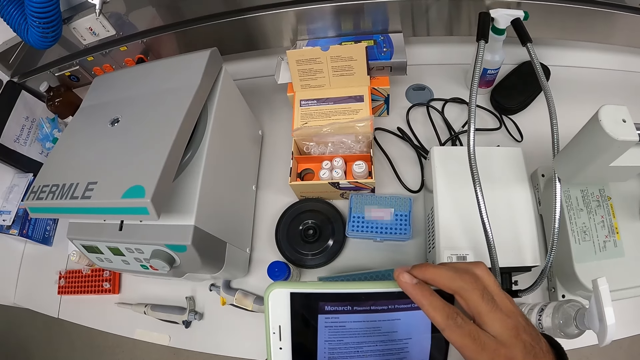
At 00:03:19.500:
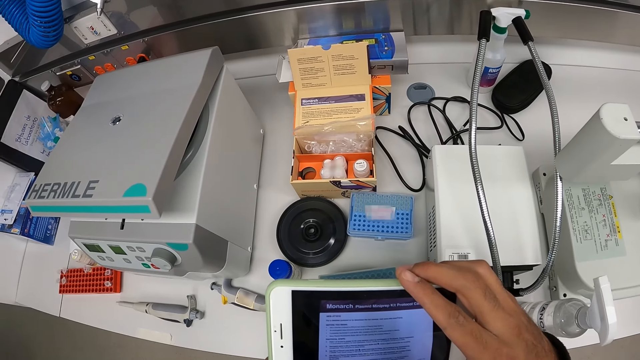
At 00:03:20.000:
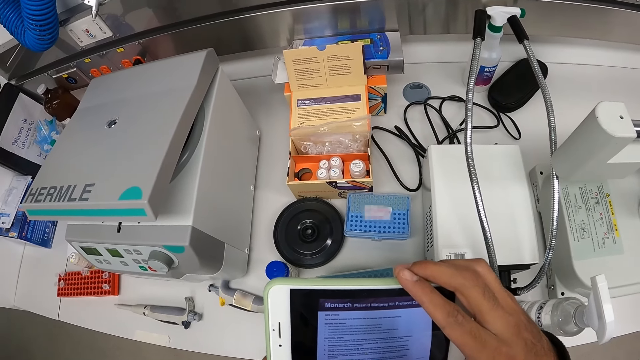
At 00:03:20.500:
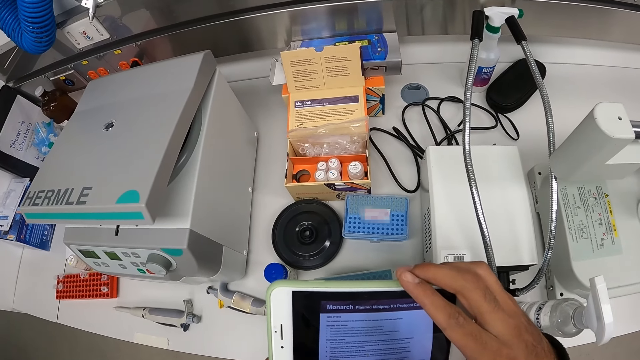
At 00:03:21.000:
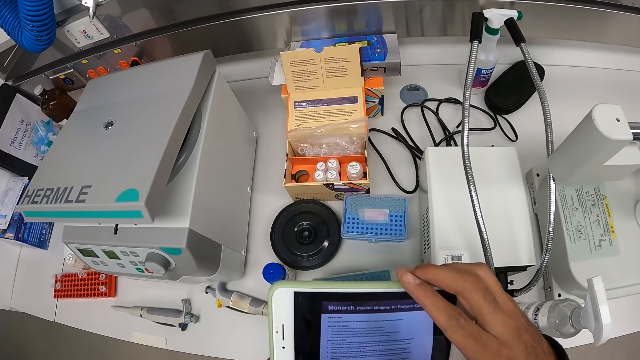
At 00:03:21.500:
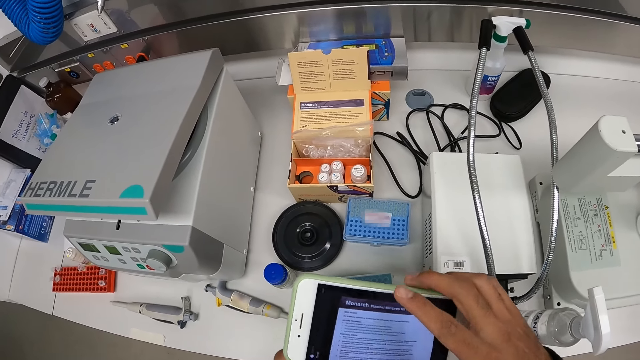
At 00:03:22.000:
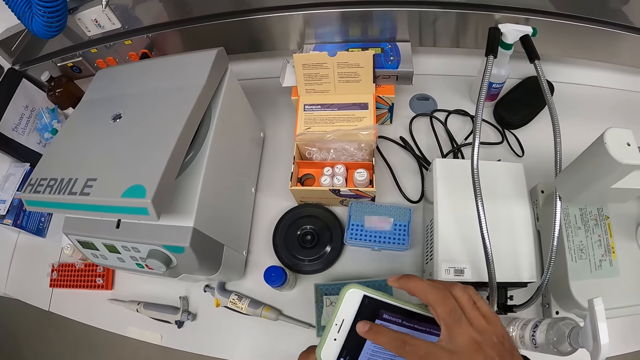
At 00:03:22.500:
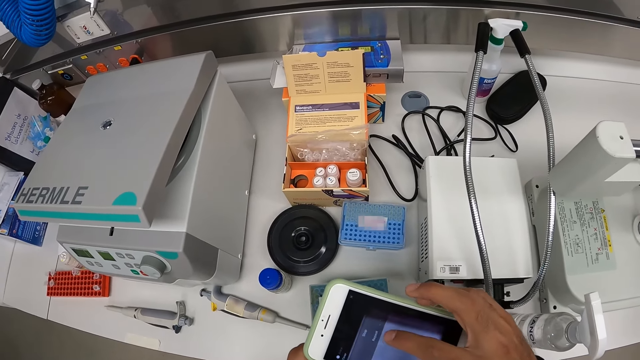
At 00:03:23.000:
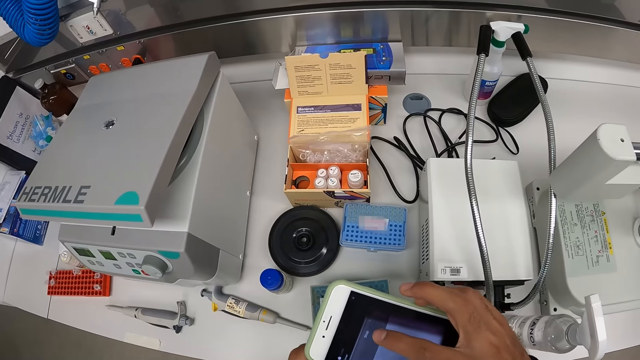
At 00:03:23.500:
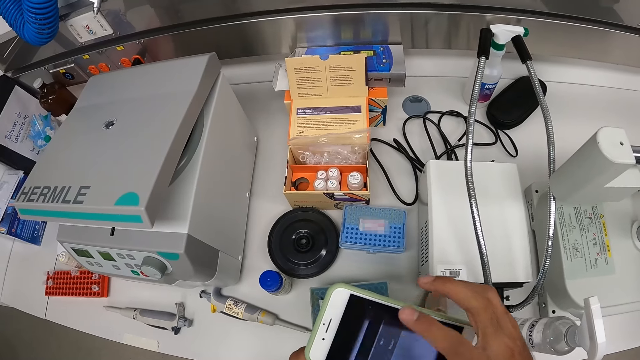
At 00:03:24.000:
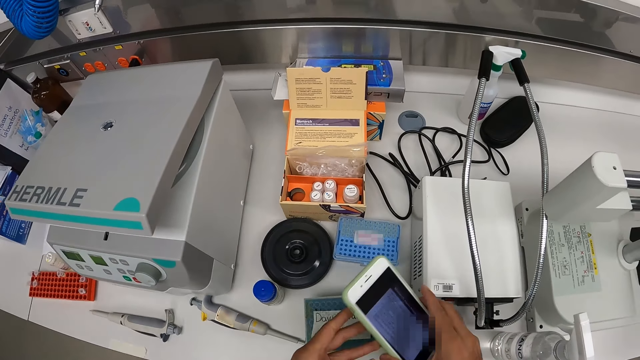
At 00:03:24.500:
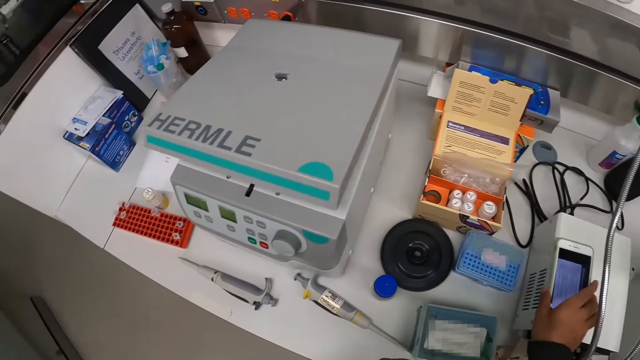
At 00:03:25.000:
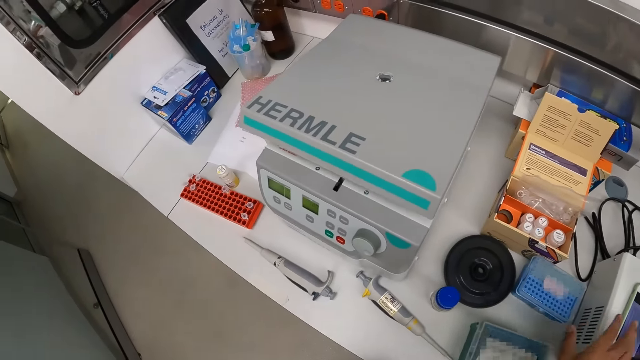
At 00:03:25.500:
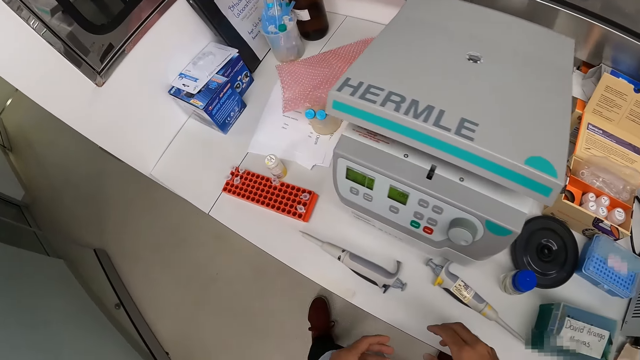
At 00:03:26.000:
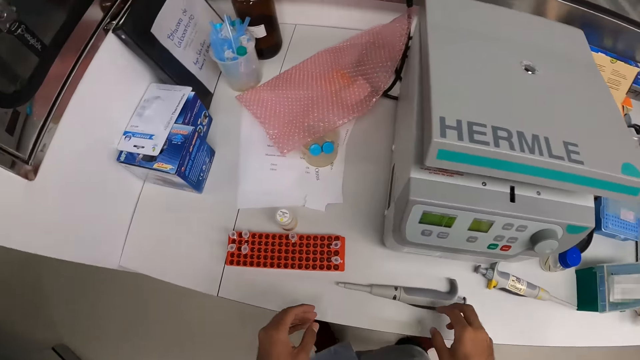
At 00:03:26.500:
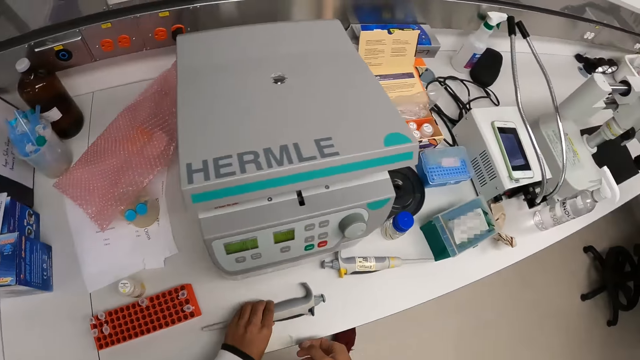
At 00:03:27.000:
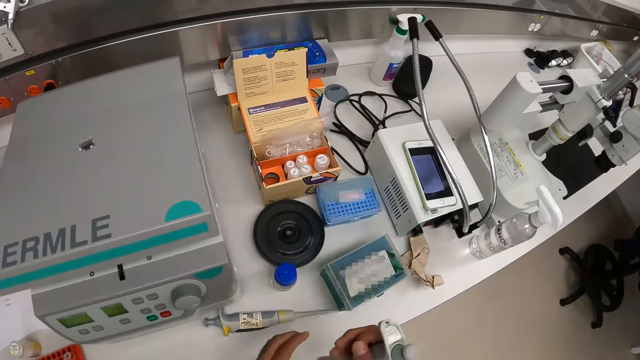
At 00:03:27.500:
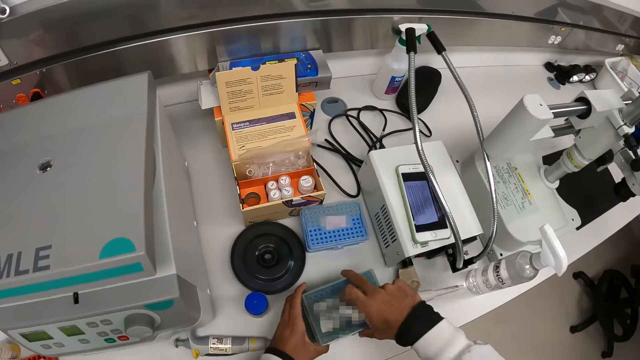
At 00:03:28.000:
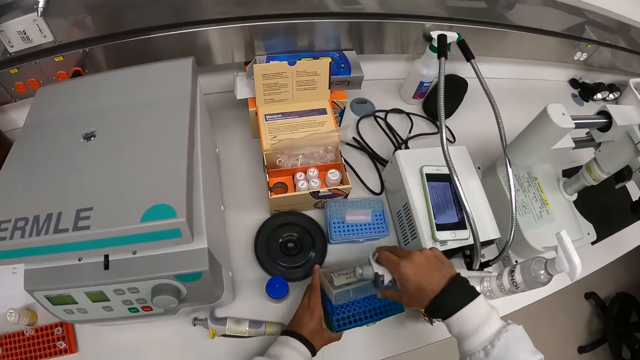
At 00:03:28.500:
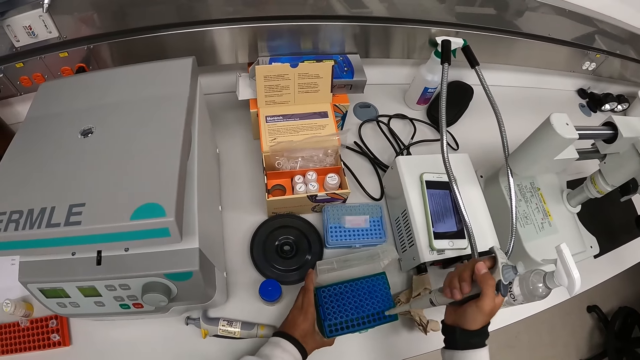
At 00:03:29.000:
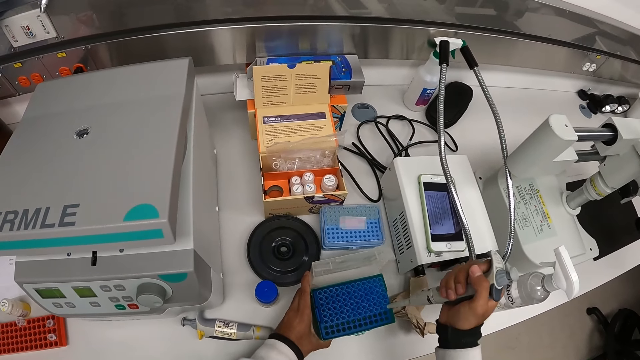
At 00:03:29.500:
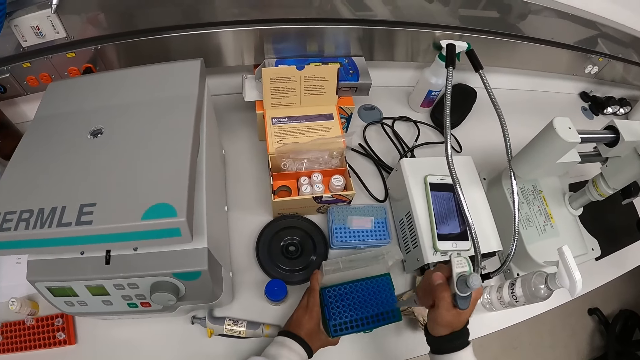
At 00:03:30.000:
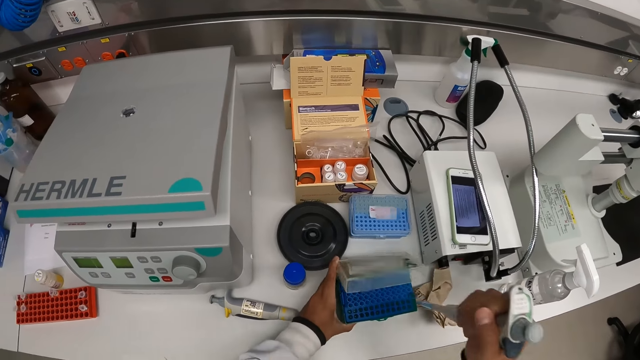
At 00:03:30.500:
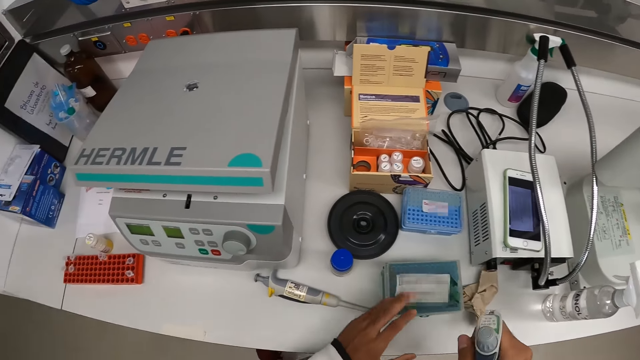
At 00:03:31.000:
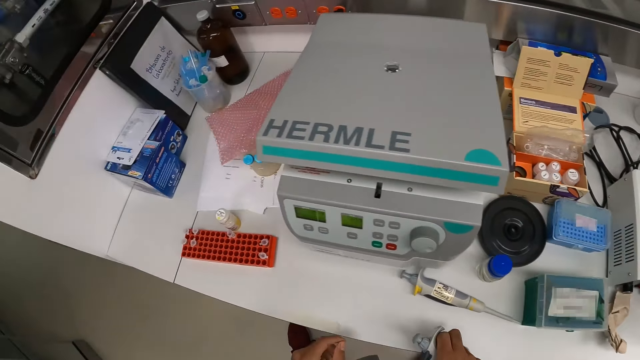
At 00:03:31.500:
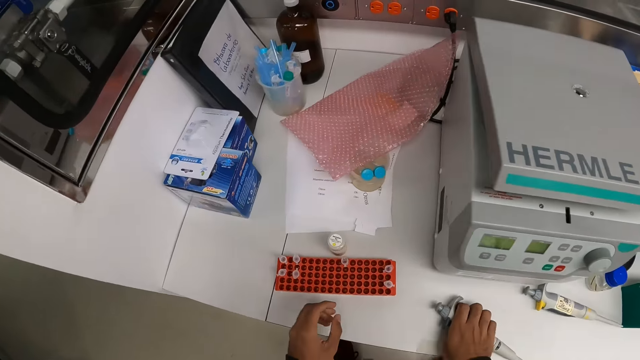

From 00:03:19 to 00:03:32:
The camera wearer presses the phone in his hands. He scrolls the phone. He removes his left hand from the phone. He drops the phone in his right hand on the stabilizer on the workbench. He moves around. He picks up the pipette from the workbench with his left hand. He passes the pipette in his left hand to his right hand. He holds the pipette tip box on the workbench with his hands and opens the pipette tip box on the workbench with his right hand. He puts something in the test tube. He inserts the pipette in his right hand into the pipette tip box on the workbench. He closes the pipette tip box on the workbench with his left hand. He removes the pipette in his right hand from the pipette tip box on the workbench. He puts down something.

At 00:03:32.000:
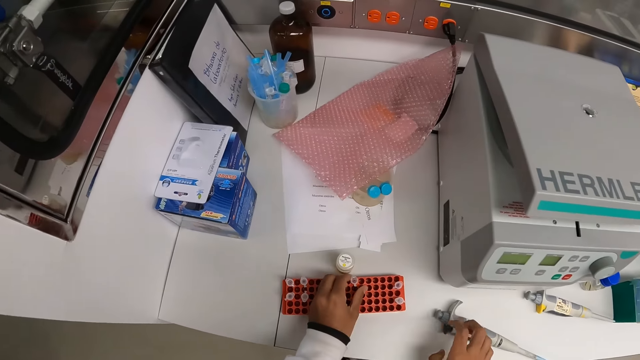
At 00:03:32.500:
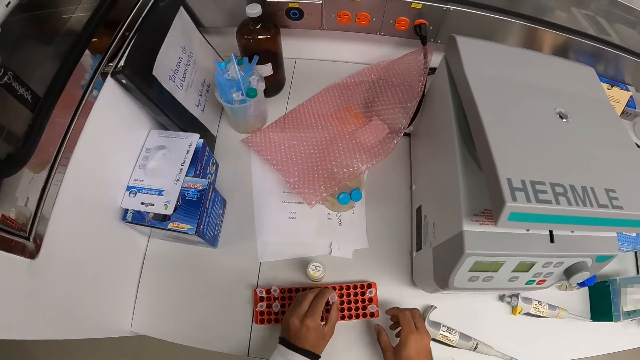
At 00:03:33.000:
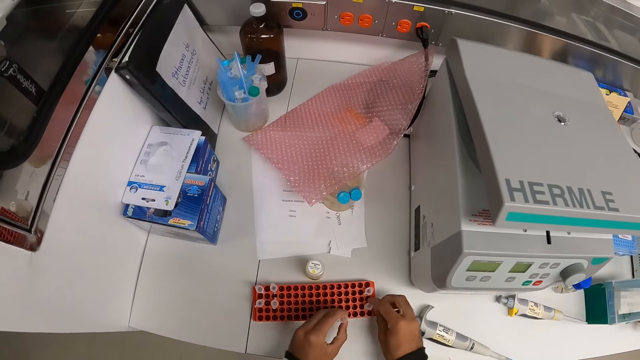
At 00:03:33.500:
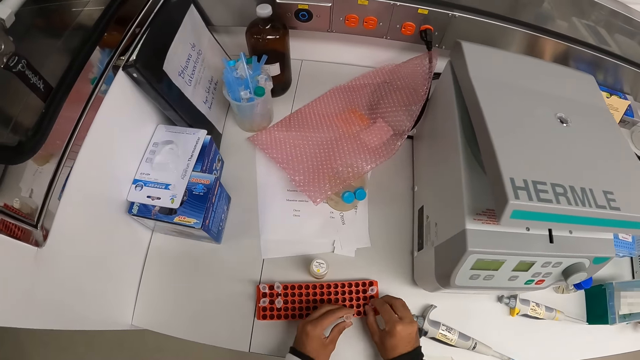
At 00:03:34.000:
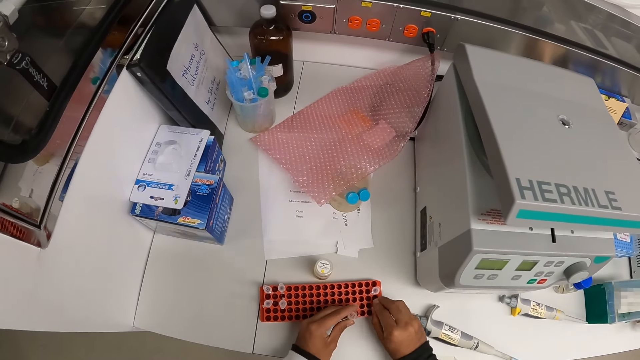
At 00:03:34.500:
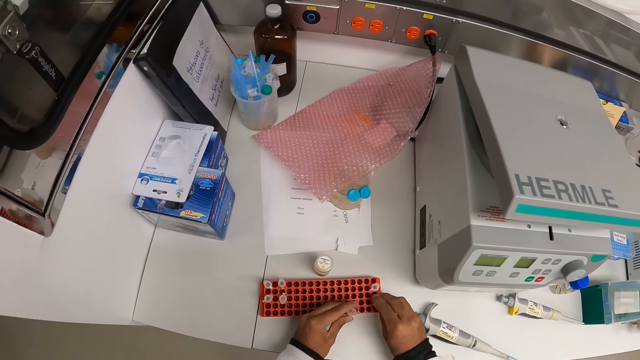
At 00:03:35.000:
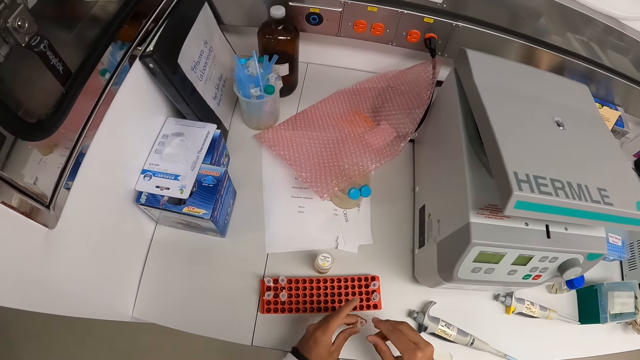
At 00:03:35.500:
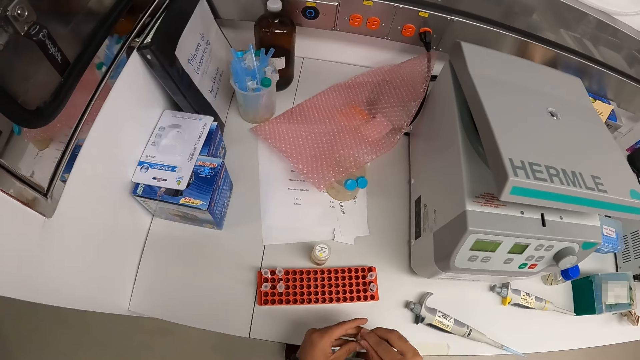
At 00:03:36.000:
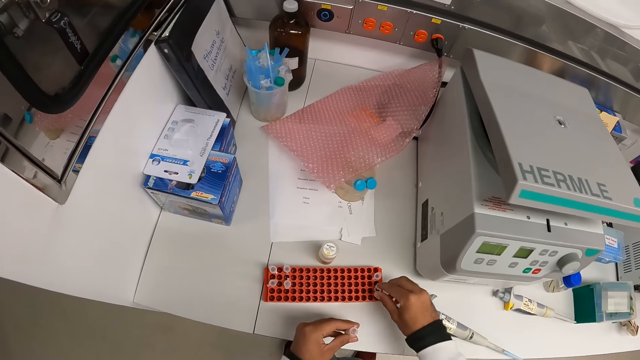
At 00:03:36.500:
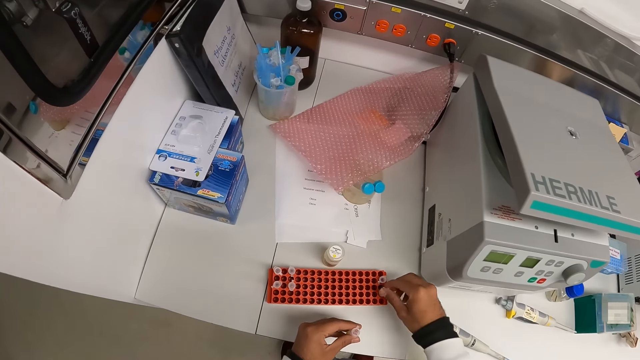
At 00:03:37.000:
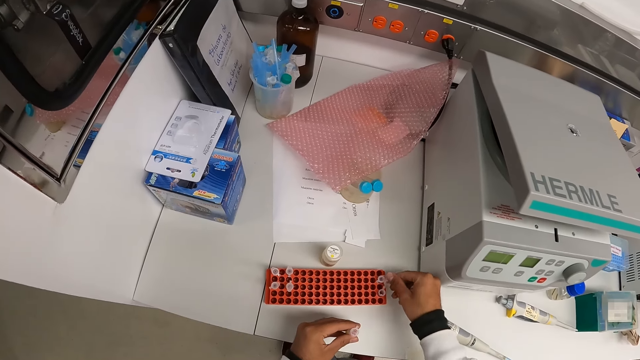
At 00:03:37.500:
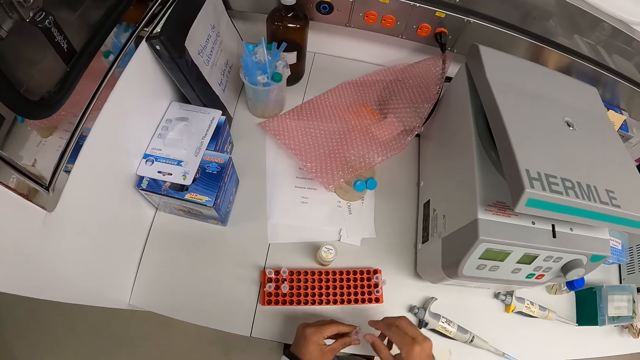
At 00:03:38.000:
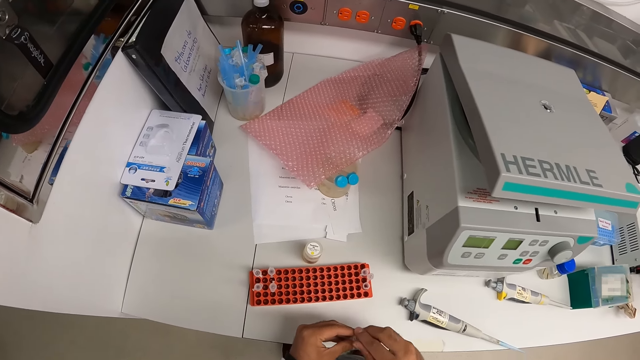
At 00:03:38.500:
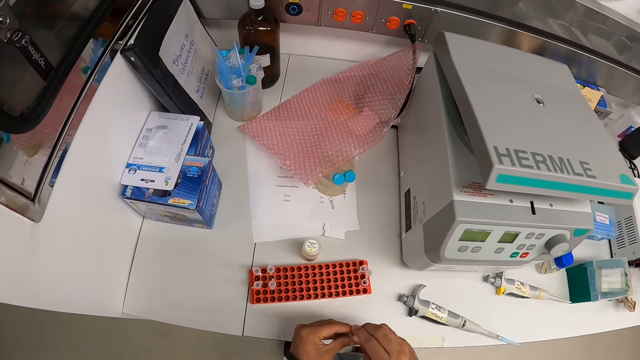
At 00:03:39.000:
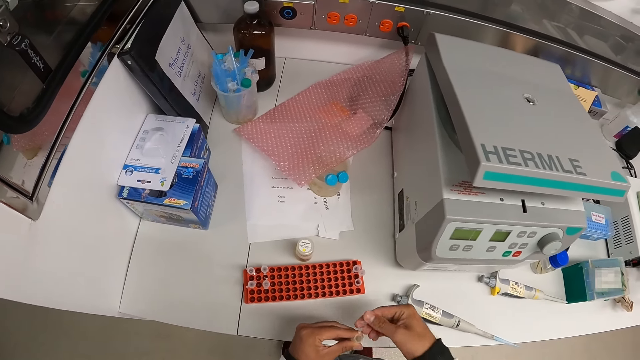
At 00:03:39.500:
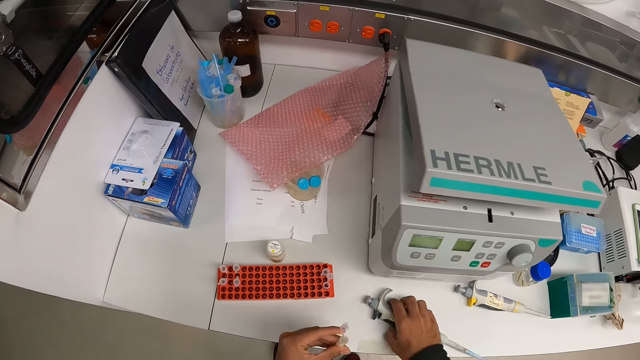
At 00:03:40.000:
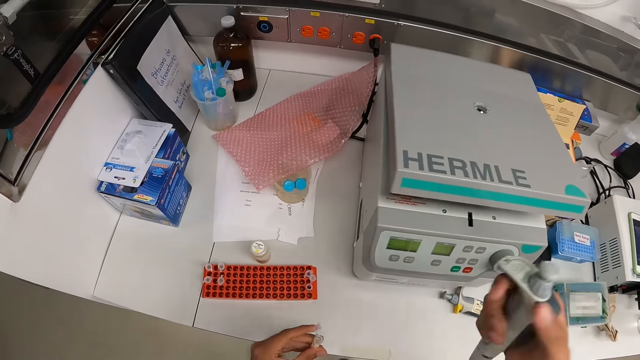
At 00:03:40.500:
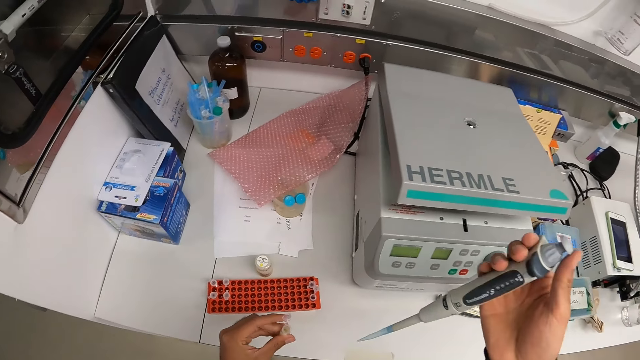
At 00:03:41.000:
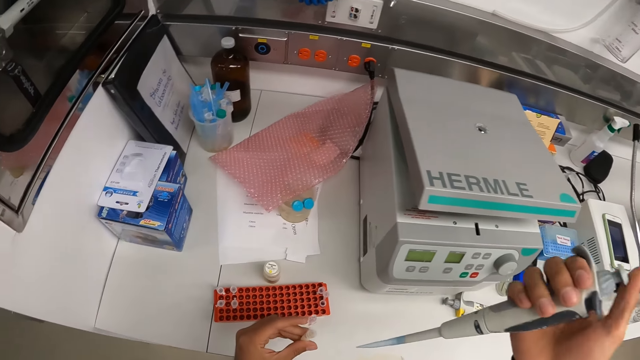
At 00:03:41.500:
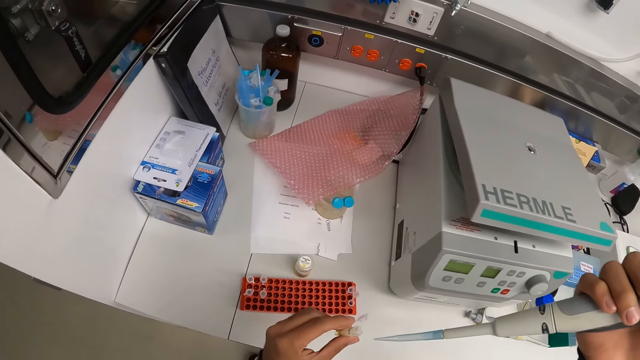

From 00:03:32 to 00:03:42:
The camera wearer picks up the test tube from the rack on the workbench with his left hand. He adjusts the test tube in the rack on the workbench with his right hand. He opens the test tube in the rack on the workbench with his right hand. He holds the test tube in his hands. He adjusts the lid of the test tube in the rack on the workbench with his right hand. He opens the test tube in his hands. He picks up the pipette from the workbench with his right hand.
